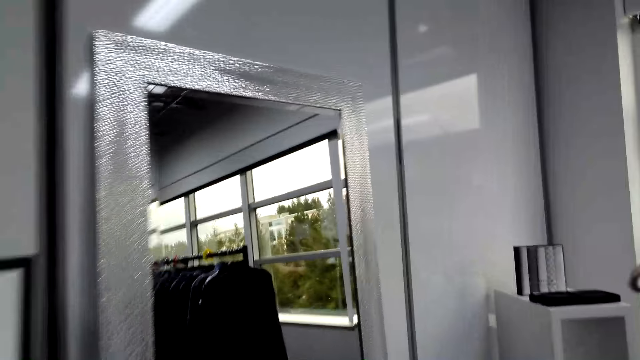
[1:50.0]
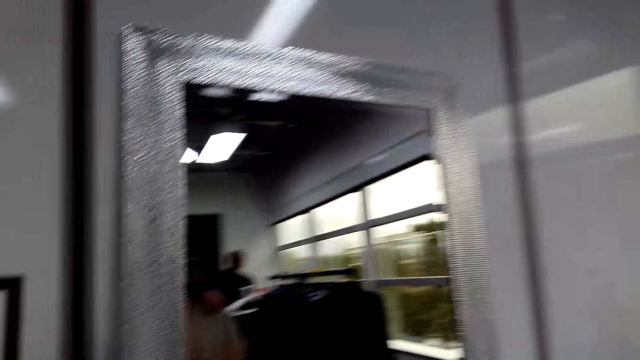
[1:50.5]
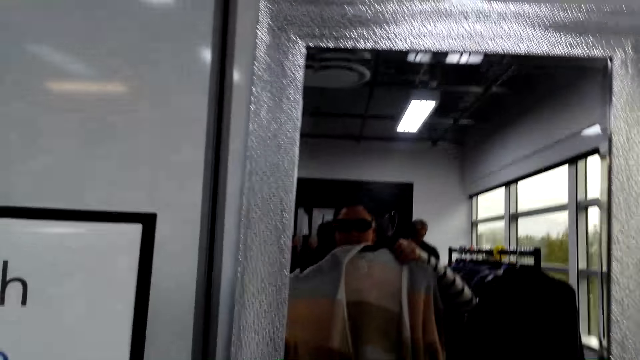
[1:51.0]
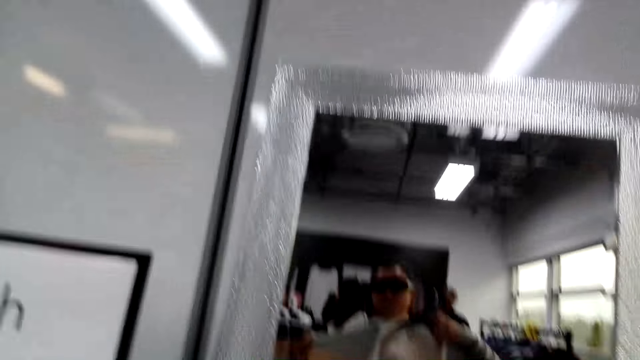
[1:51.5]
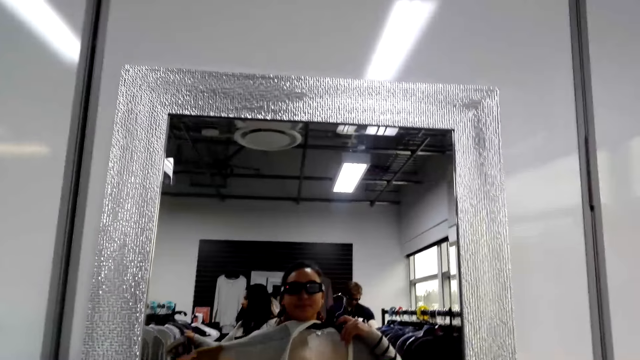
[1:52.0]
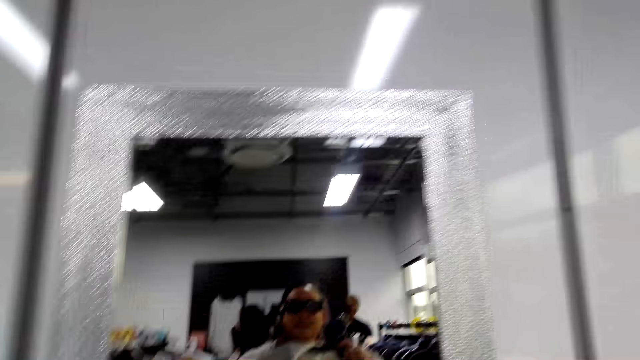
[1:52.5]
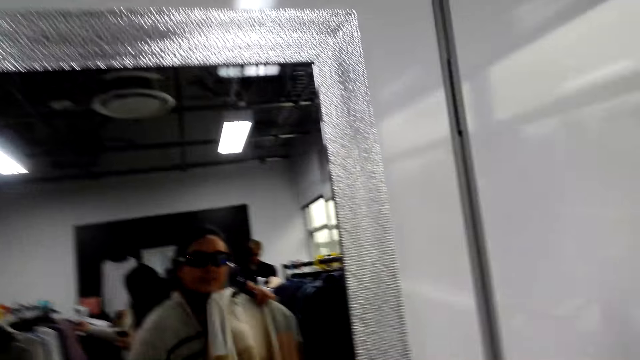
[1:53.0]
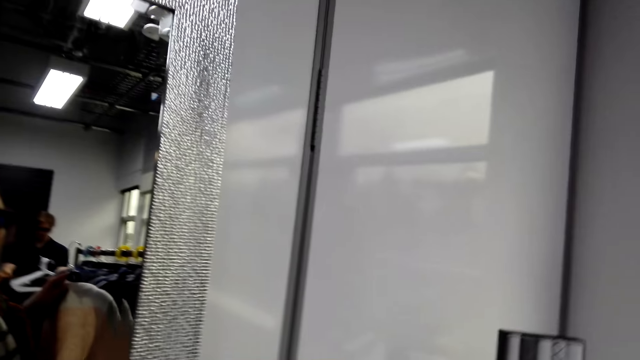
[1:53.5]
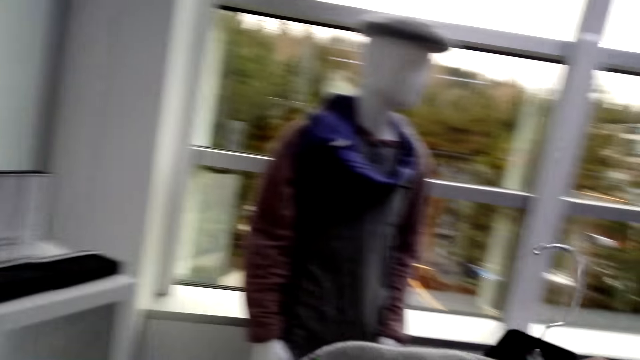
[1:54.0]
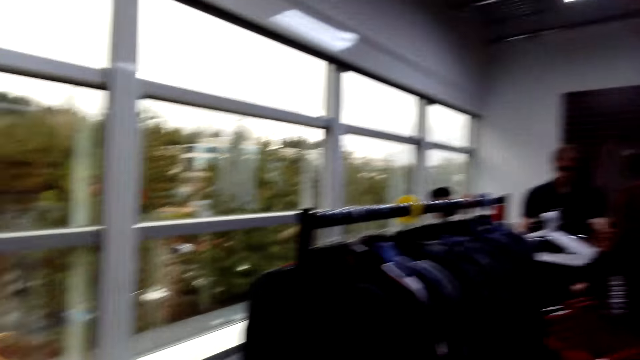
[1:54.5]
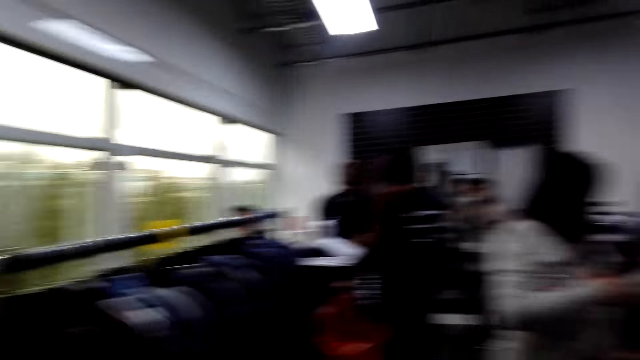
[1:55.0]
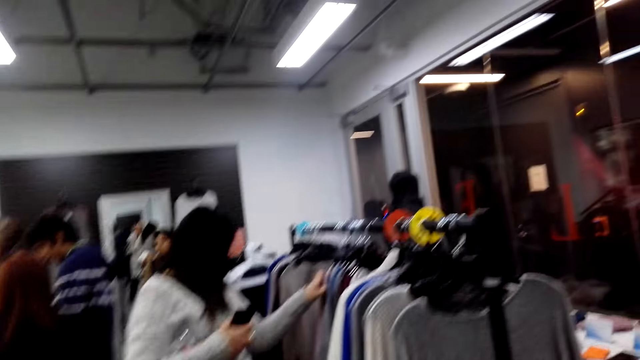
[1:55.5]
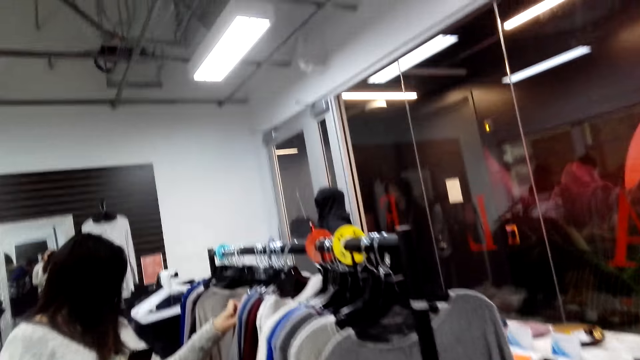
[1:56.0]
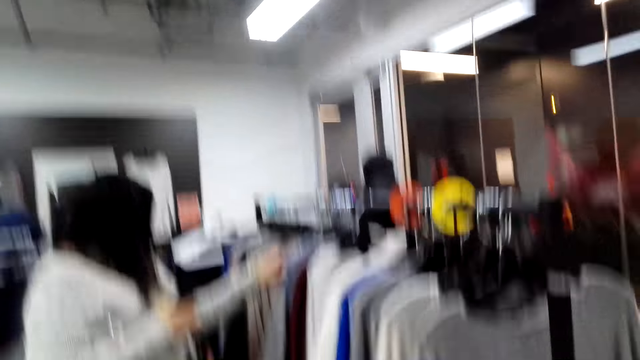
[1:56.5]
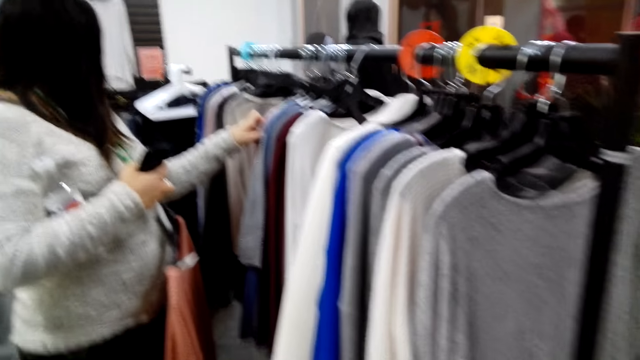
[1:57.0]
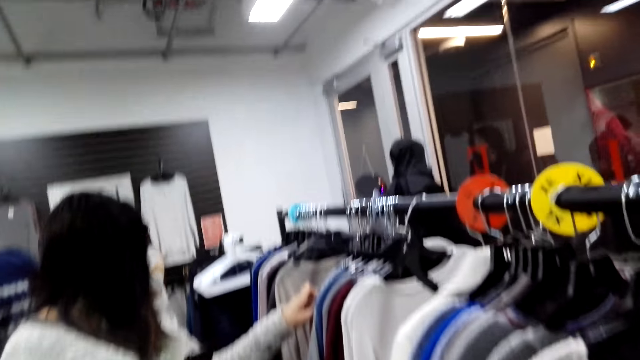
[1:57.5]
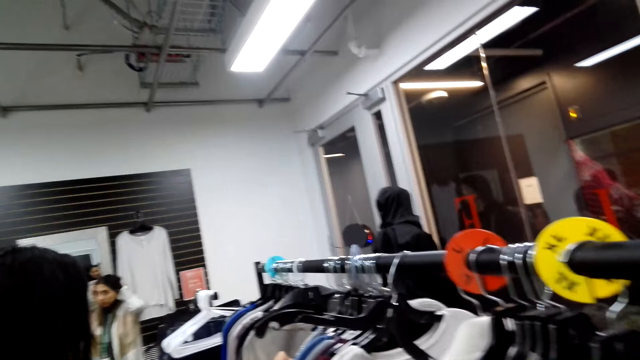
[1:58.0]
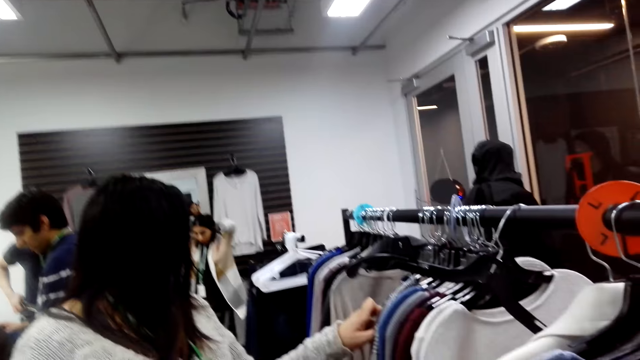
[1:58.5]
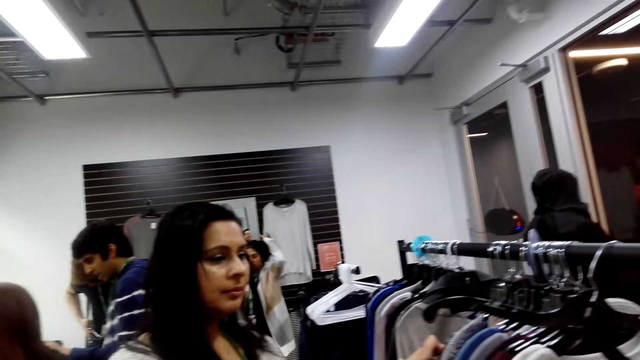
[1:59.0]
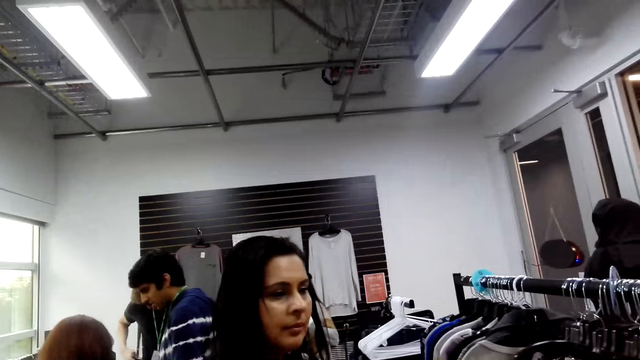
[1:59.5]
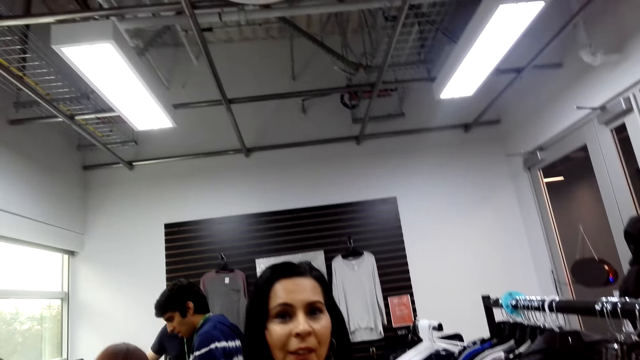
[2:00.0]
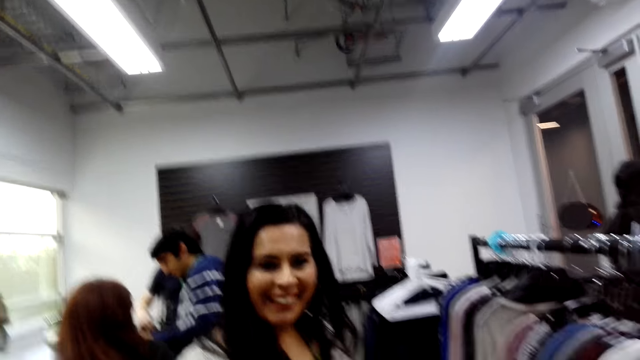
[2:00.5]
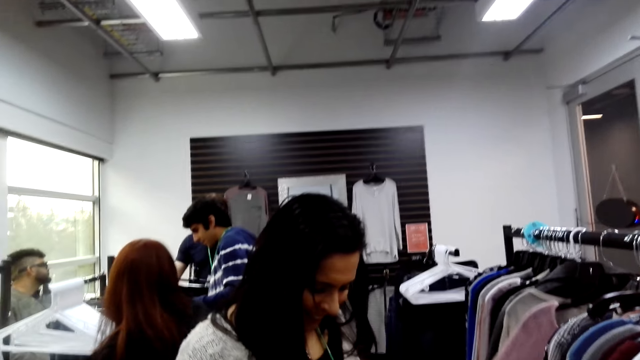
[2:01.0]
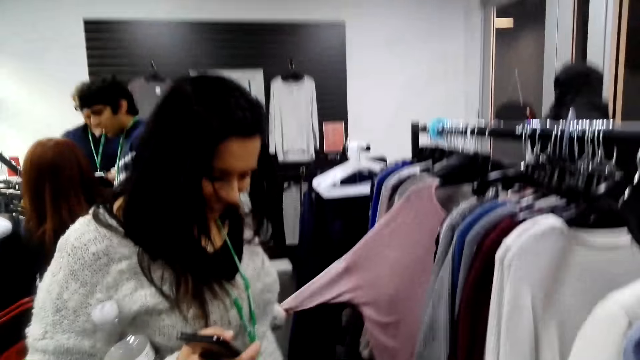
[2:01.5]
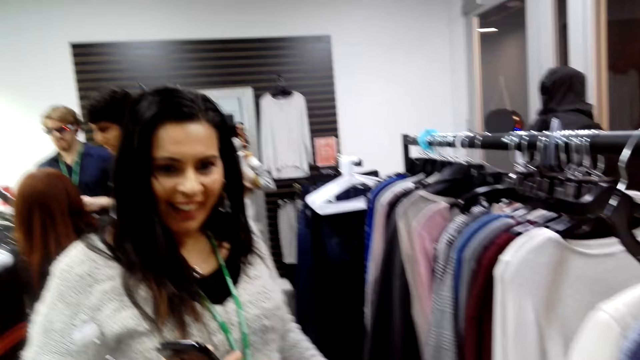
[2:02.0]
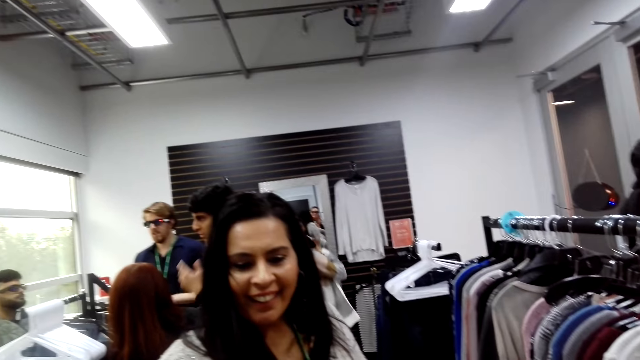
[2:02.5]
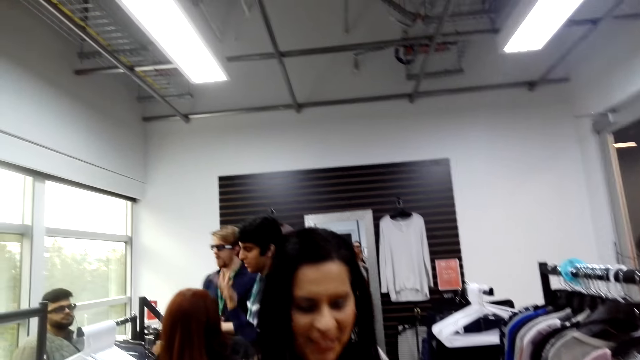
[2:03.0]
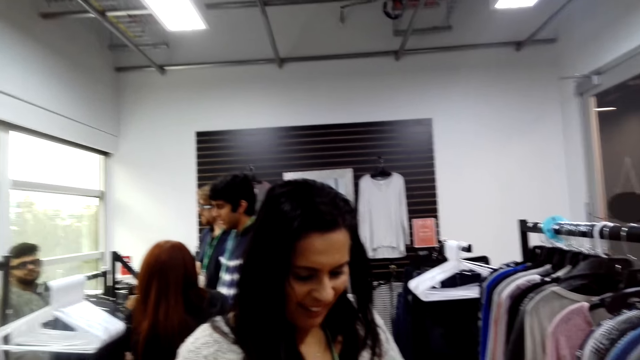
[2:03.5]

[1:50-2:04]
The camera wearer walks towards the mirror. She looks at herself in the mirror. She stands in front of the mirror. She moves around. A woman looks at clothes on the rack. The woman stands beside the shirts on display. The camera wearer speaks to the woman. The woman responds to the camera wearer. The woman smiles at the camera wearer. The camera wearer talks to the woman. The woman speaks to the camera wearer.

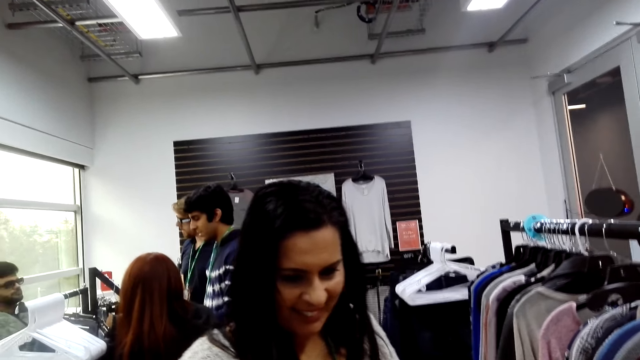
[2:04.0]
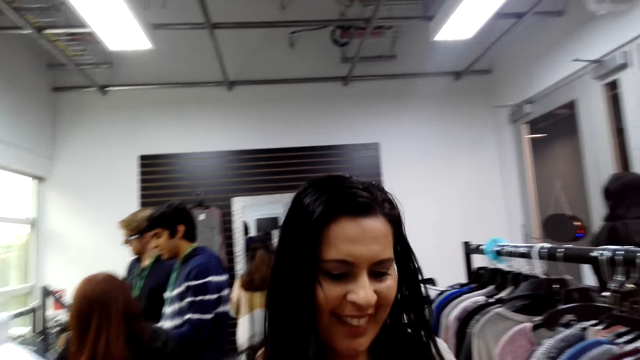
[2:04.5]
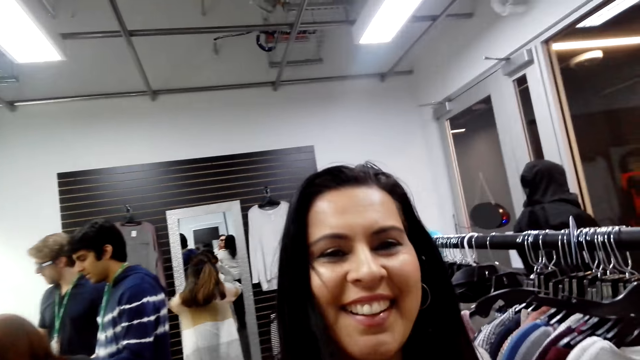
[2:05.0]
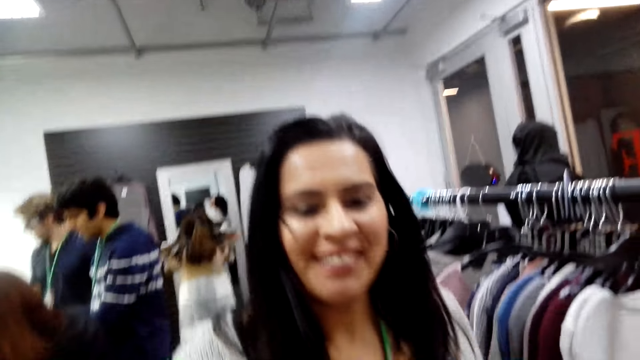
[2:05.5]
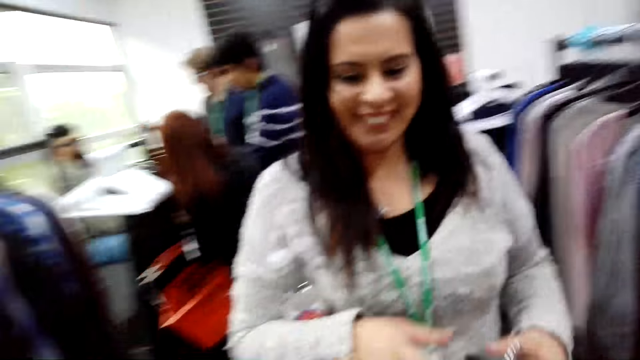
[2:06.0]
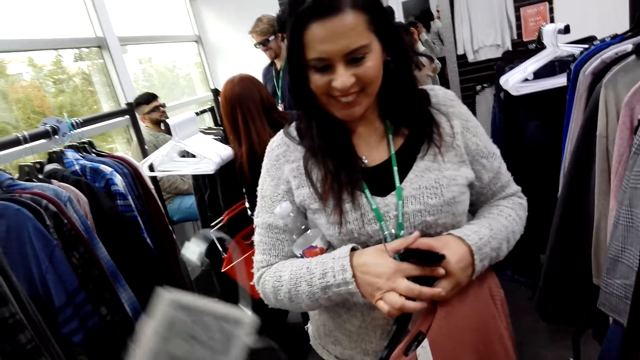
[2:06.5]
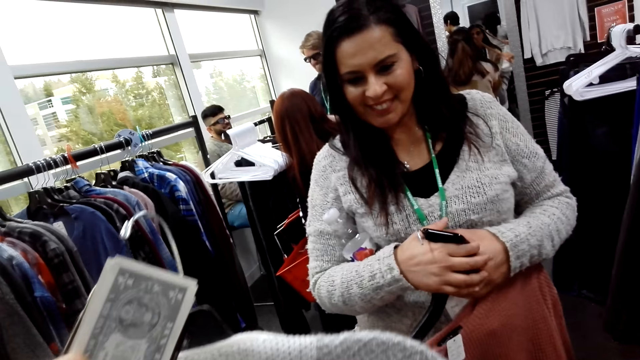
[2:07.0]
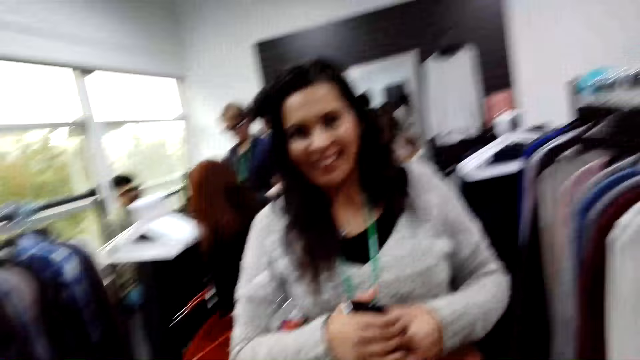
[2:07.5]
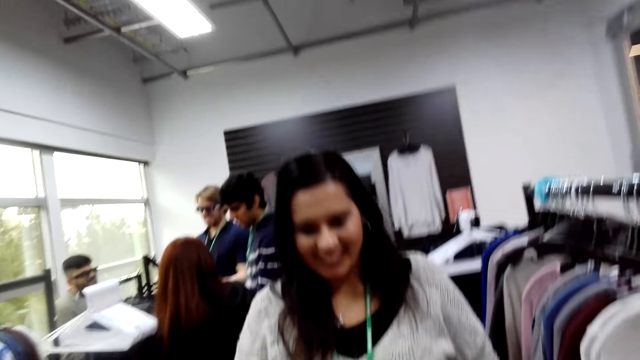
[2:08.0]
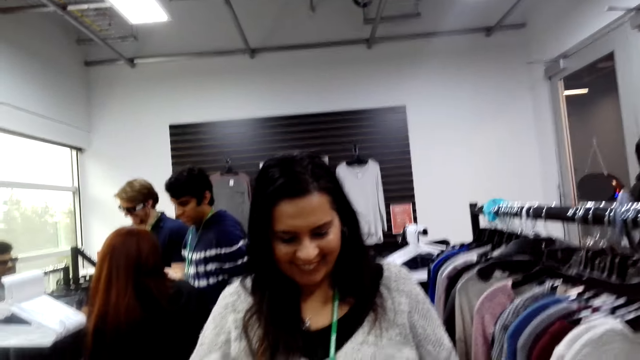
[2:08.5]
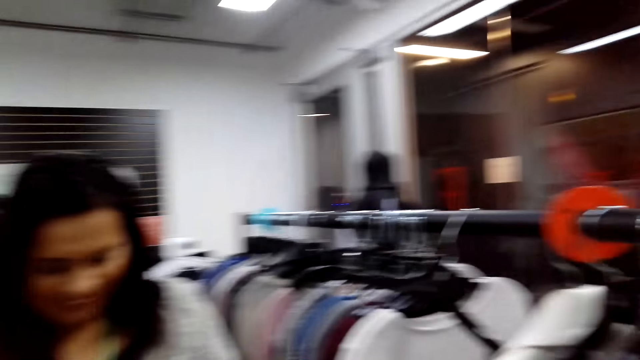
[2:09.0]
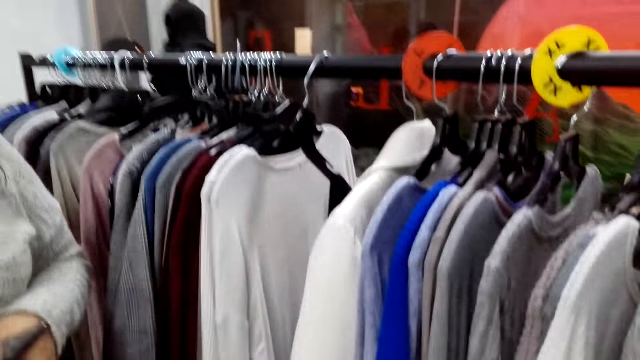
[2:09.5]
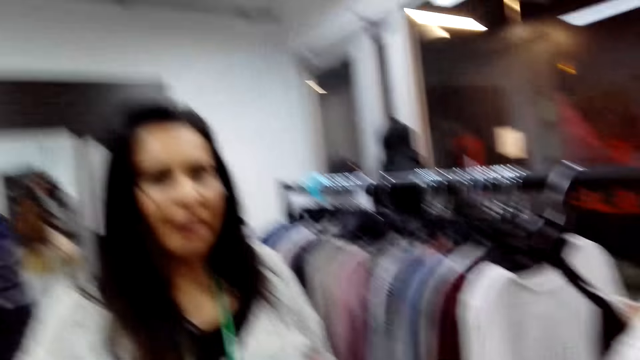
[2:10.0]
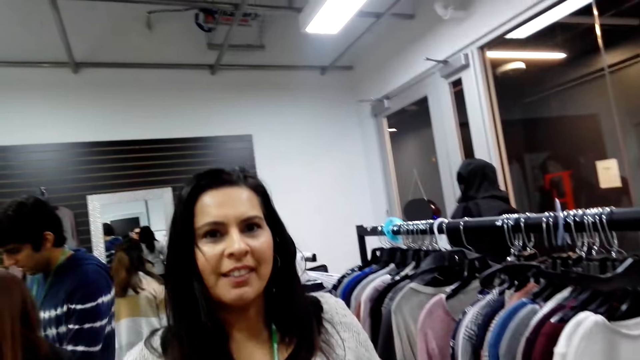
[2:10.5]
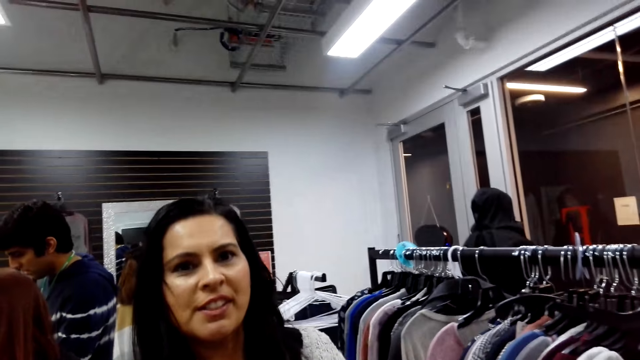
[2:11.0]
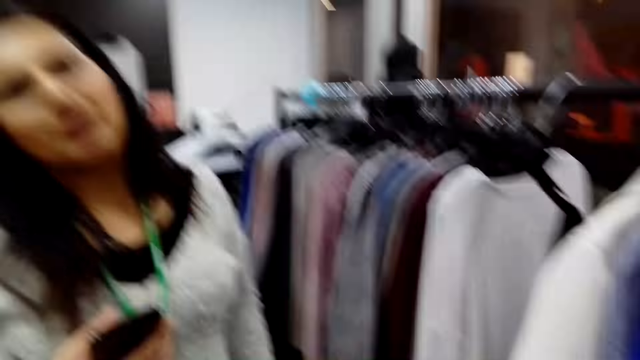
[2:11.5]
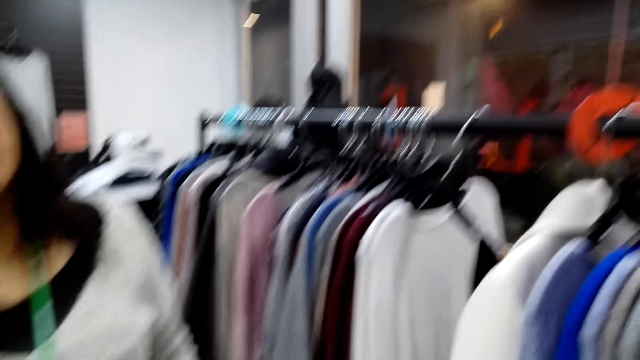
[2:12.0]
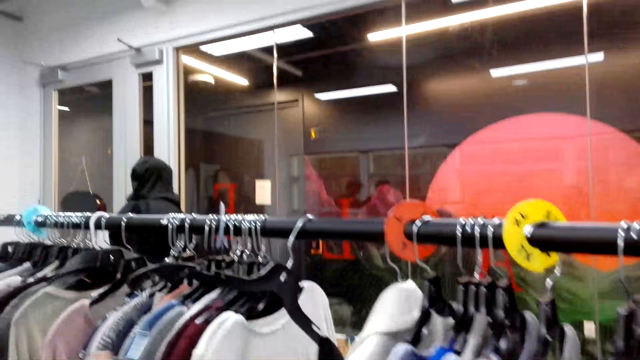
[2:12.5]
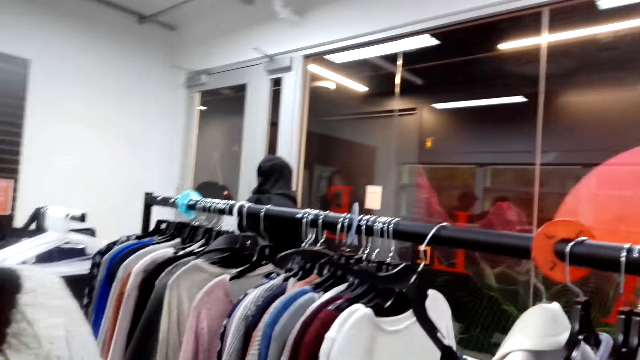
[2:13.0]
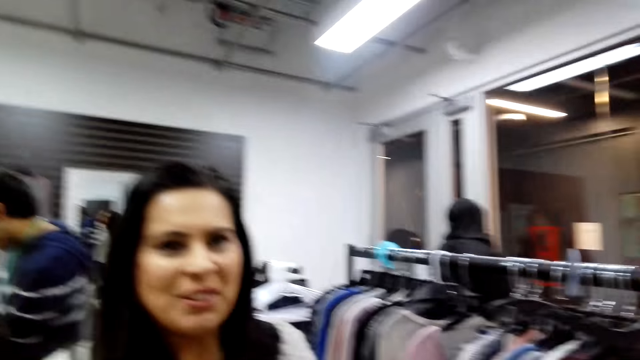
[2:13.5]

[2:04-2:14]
The camera wearer converses with a woman. They hold a shirt on a hanger. The woman responds to the camera wearer.
